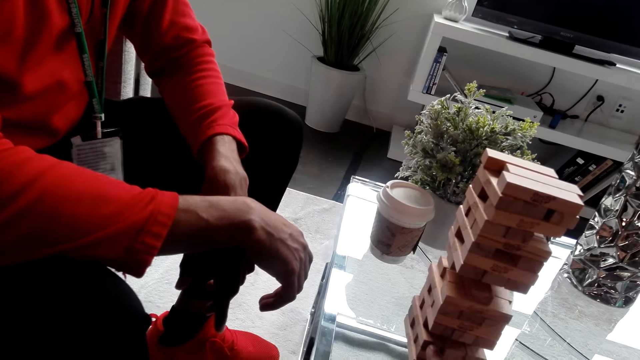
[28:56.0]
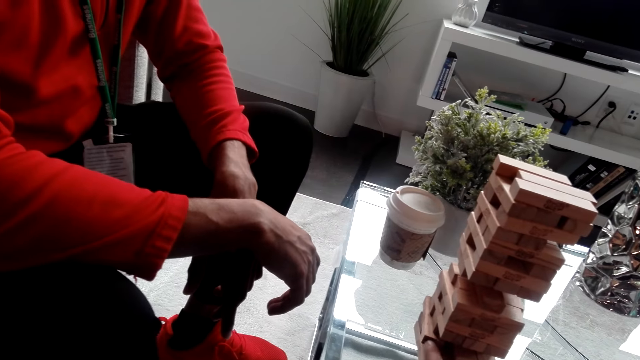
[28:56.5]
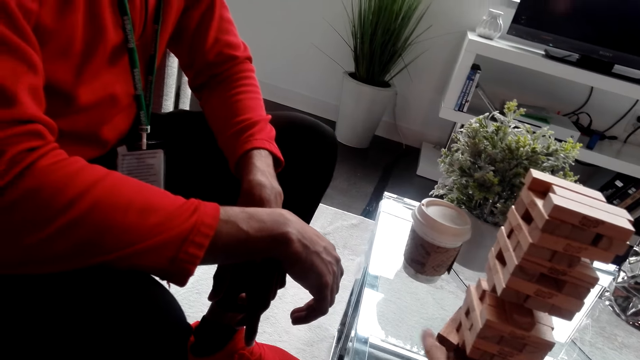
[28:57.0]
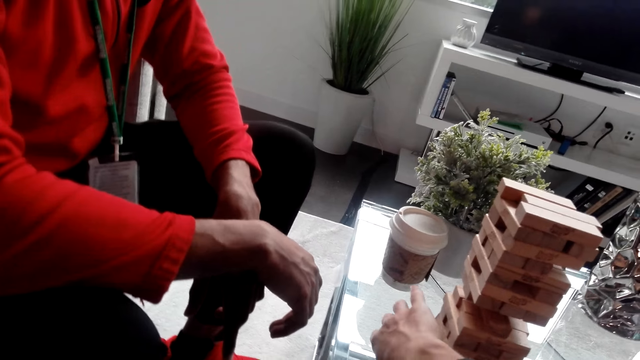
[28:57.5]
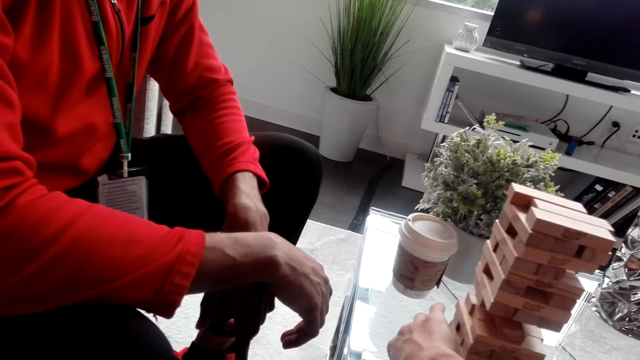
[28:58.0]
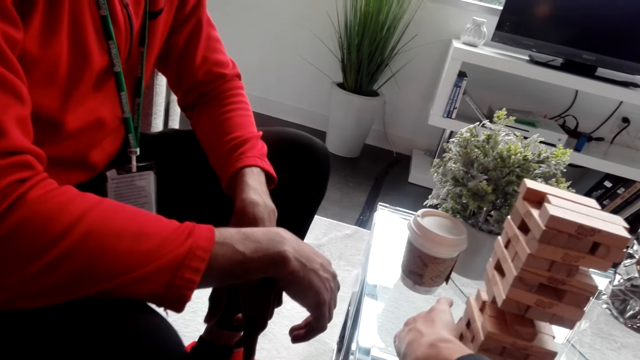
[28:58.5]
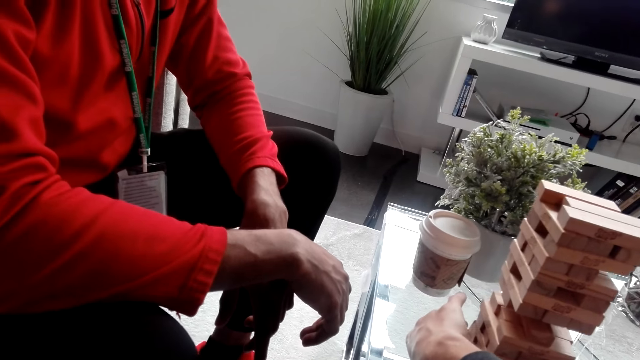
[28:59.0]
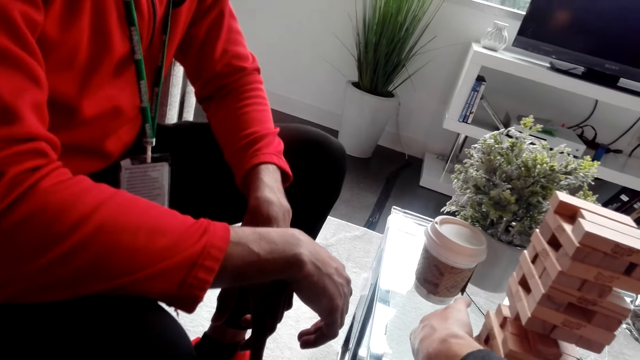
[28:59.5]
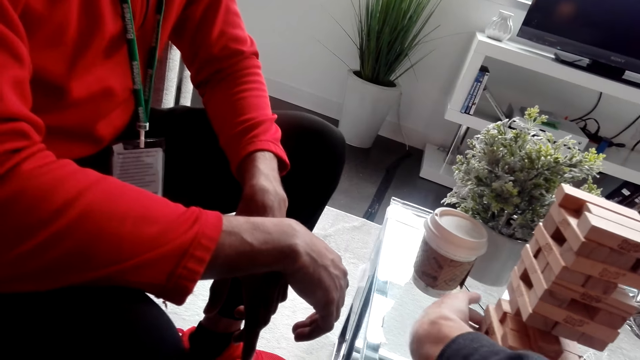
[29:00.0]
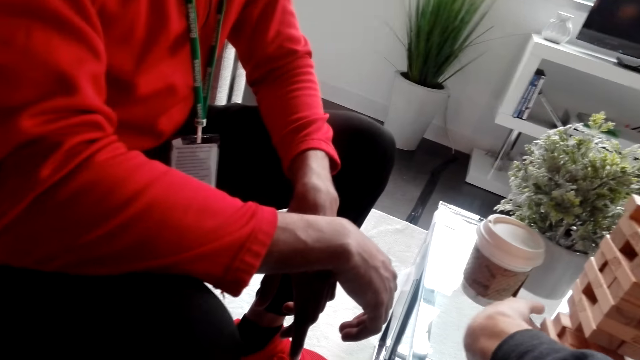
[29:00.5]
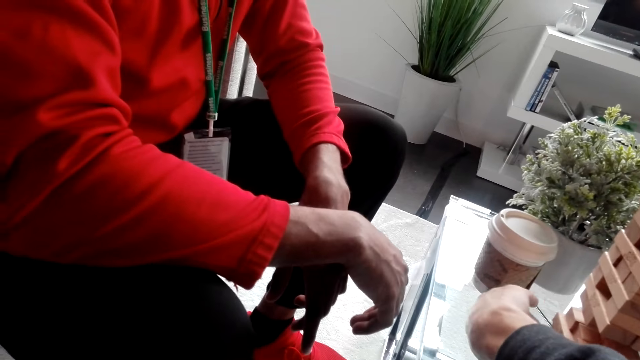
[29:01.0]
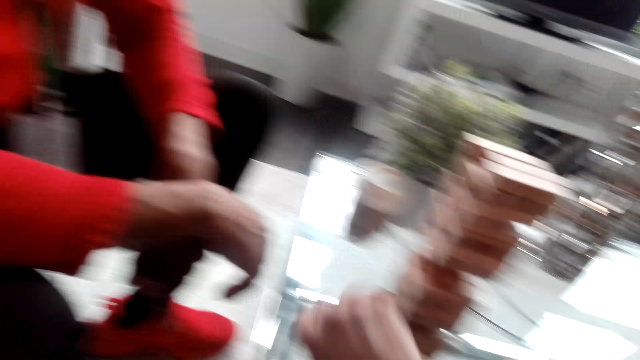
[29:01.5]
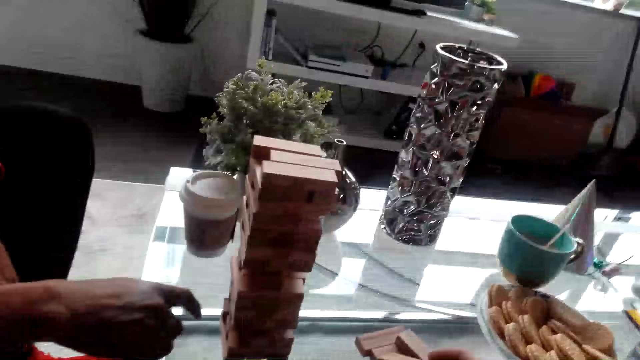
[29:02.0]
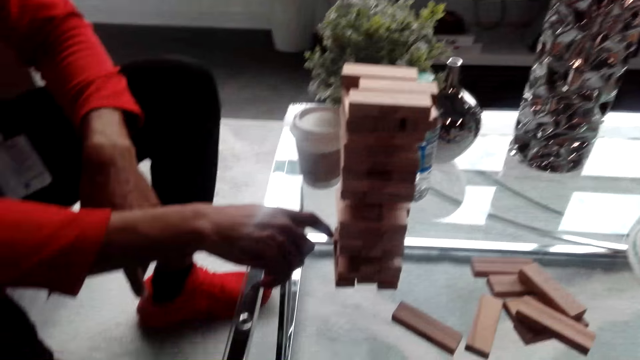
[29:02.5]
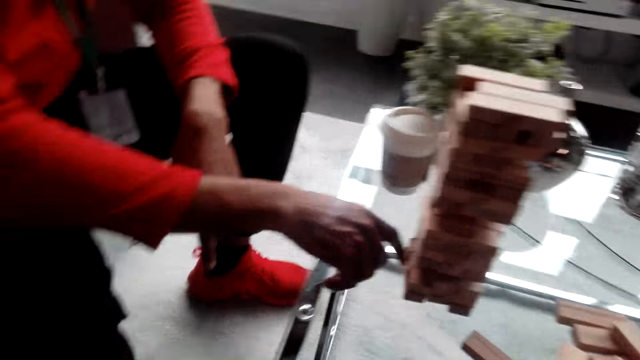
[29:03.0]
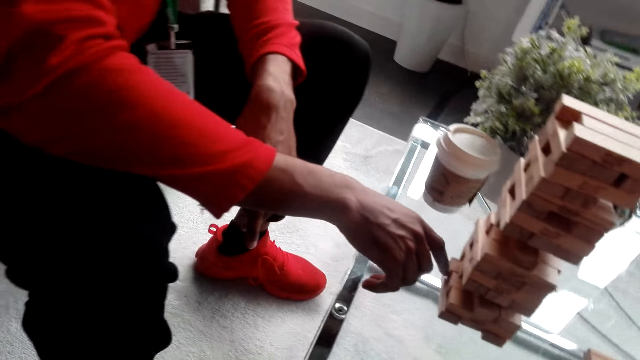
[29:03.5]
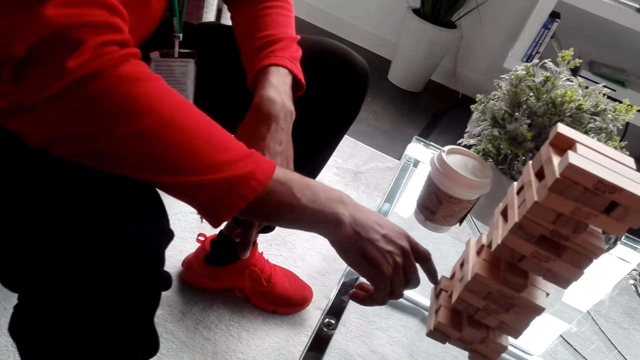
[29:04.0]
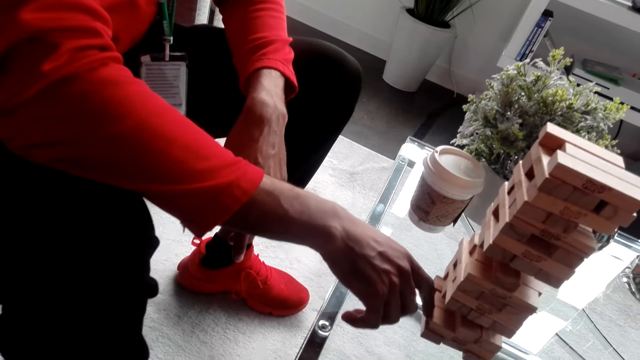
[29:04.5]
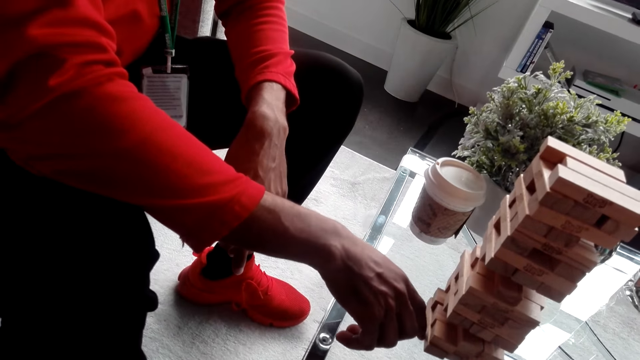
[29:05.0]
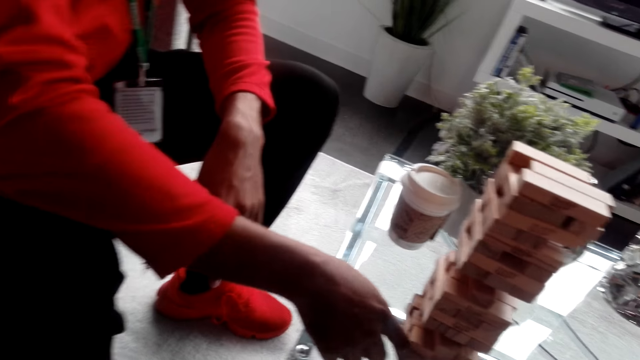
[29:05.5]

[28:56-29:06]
The camera wearer pushes a piece from the jenga. They remove the jenga piece from the block. They dialogue with a man, hold the jenga piece, and put the piece down. The man removes a jenga piece and converses with the camera wearer. The man pushes a piece from the jenga.

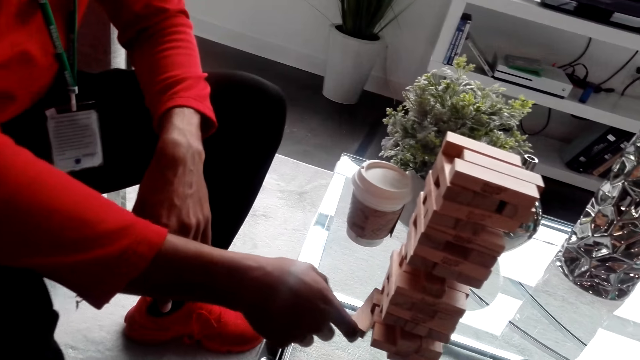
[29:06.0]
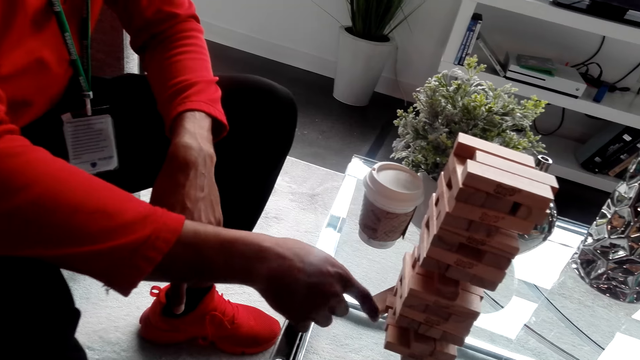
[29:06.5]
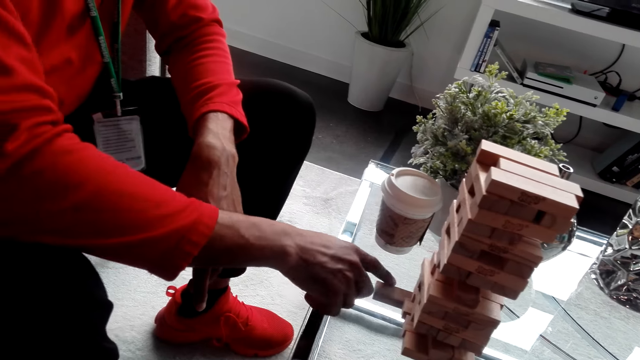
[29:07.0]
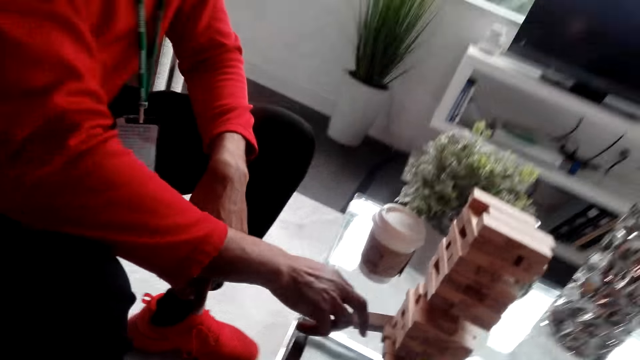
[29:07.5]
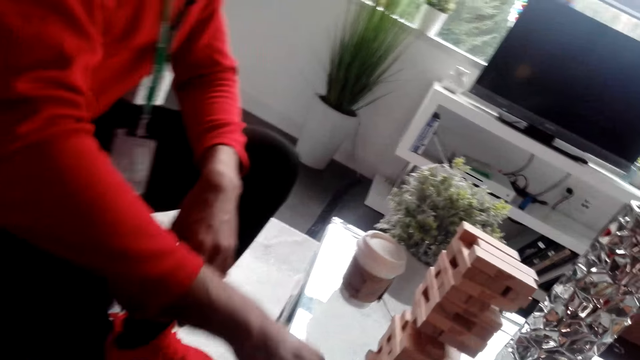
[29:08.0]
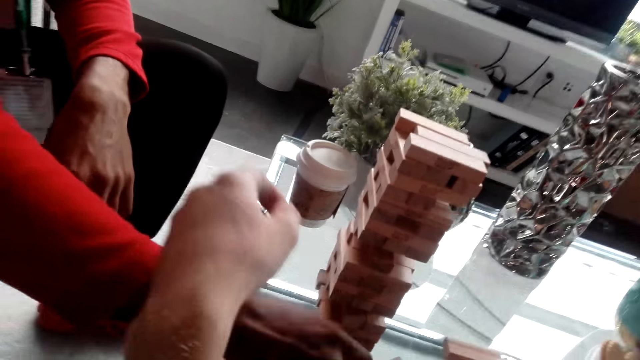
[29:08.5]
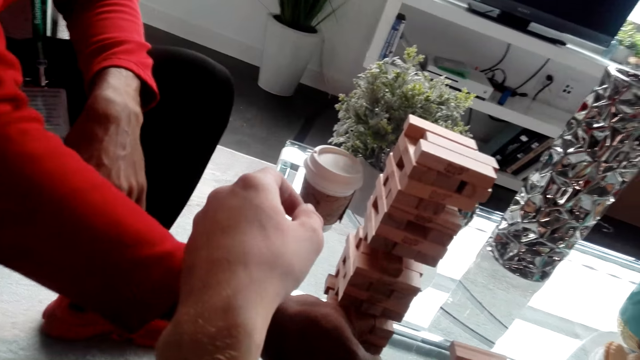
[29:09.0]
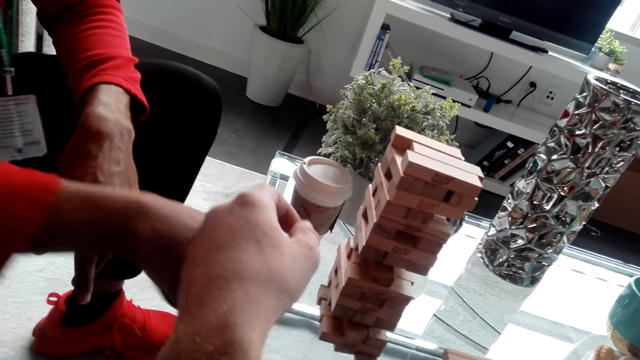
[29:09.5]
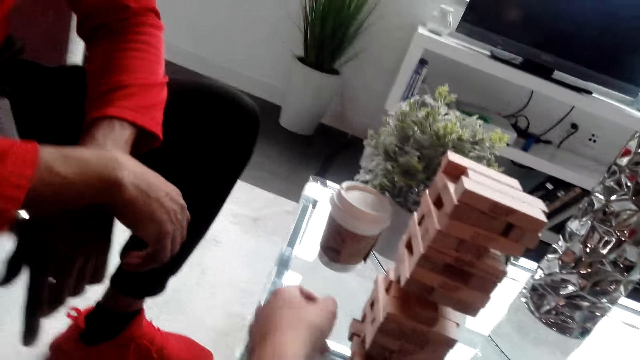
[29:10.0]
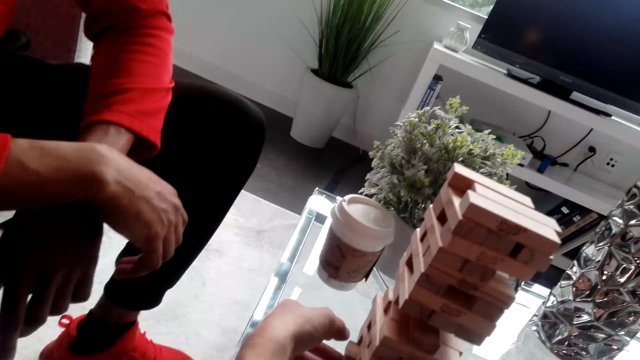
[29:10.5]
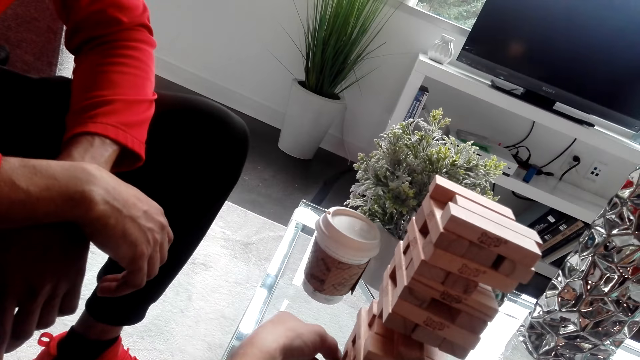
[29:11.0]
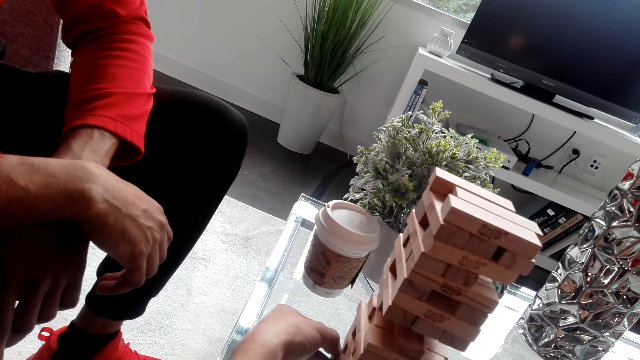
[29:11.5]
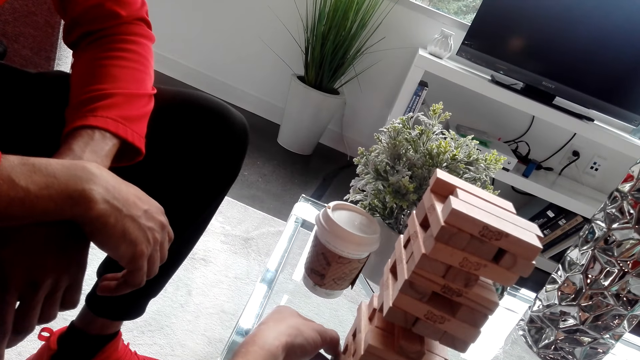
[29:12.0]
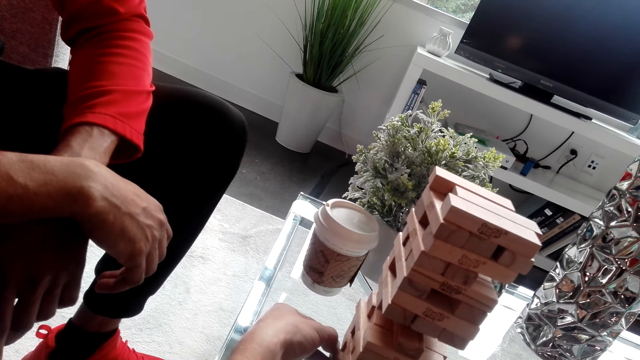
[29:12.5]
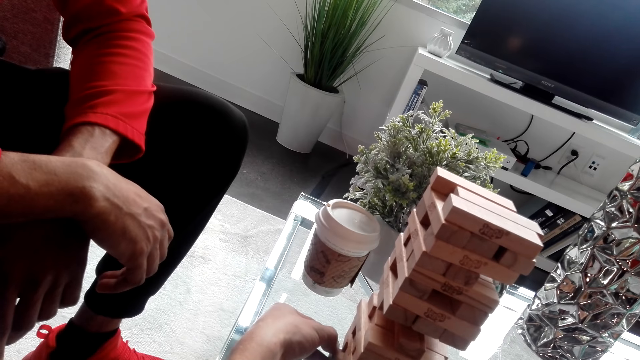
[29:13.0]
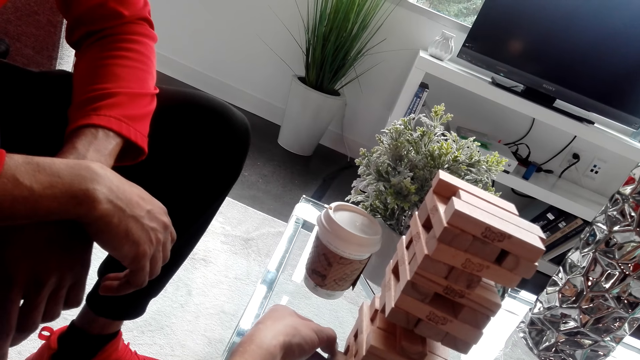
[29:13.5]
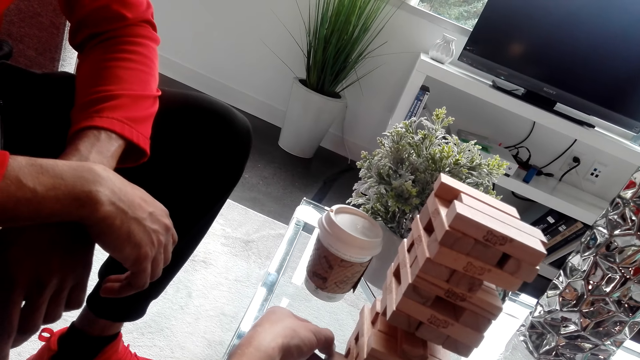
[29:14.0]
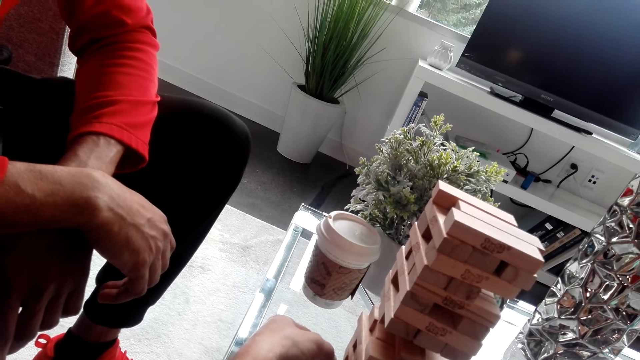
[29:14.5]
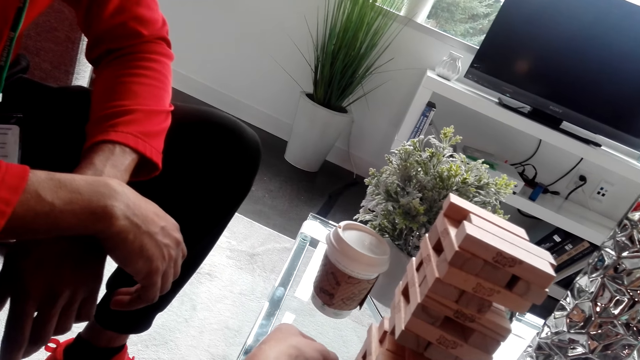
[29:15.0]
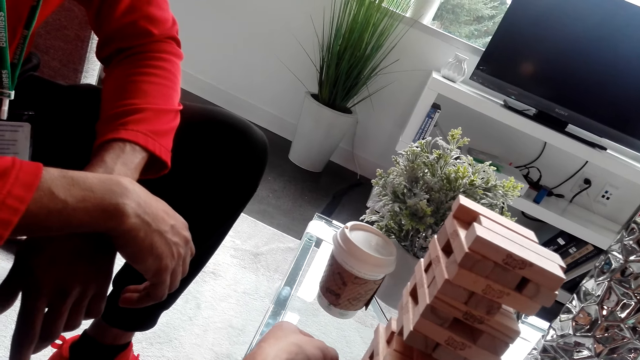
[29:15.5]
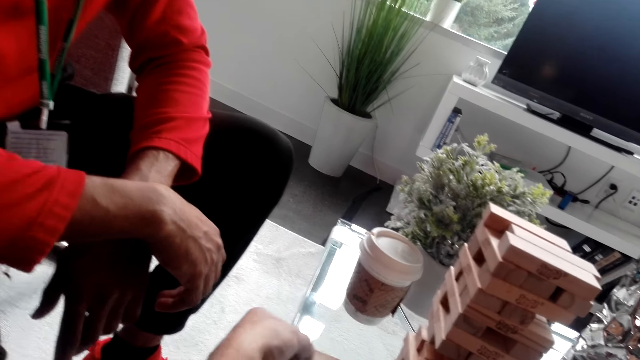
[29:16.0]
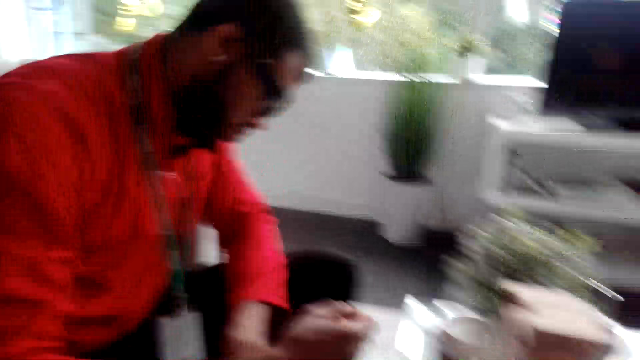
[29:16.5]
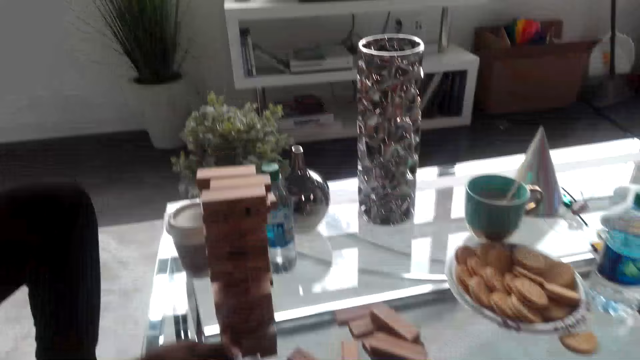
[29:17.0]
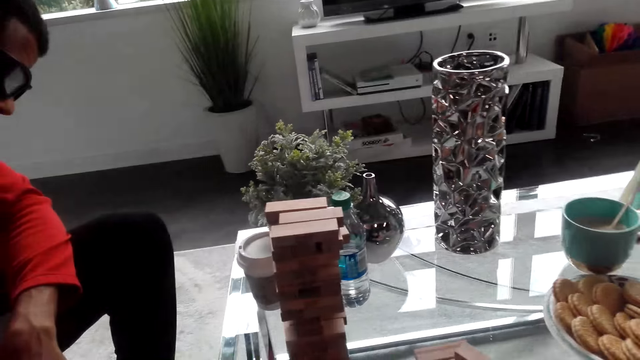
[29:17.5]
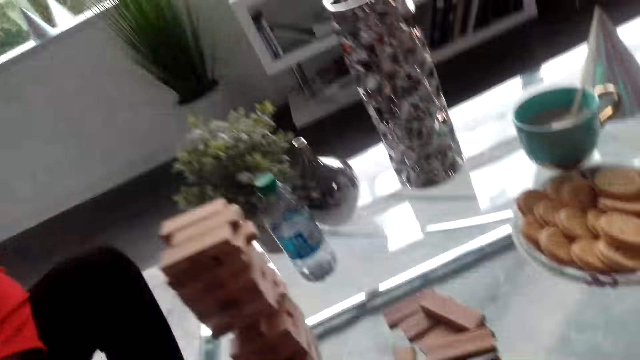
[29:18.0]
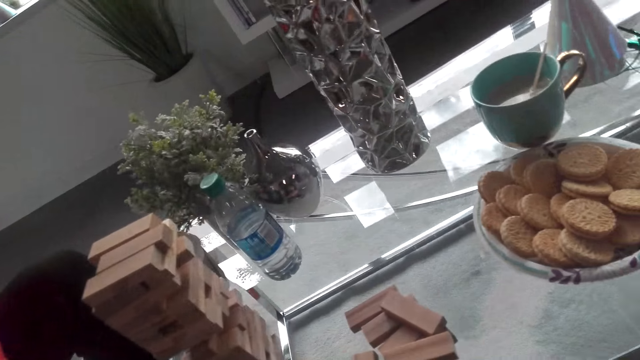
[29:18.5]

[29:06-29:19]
A man removes a jenga piece from the block. The camera wearer dialogues with the man. They dialogue with the man again. They remove a jenga piece from the jenga. The man converses with the camera wearer. The camera wearer puts the piece down. They gaze at the block. The man converses with the camera wearer.
